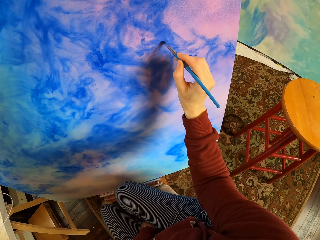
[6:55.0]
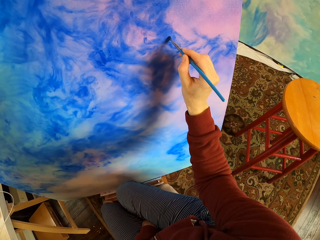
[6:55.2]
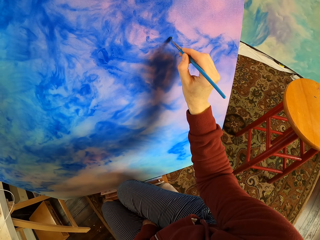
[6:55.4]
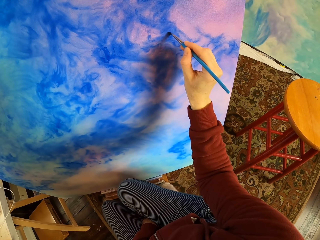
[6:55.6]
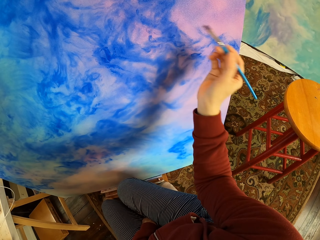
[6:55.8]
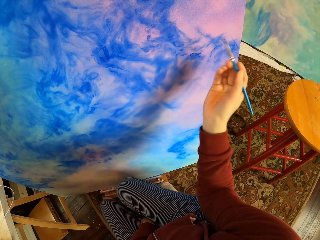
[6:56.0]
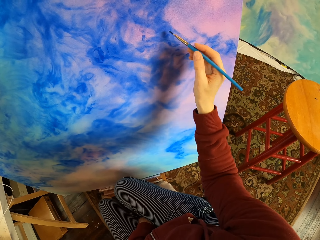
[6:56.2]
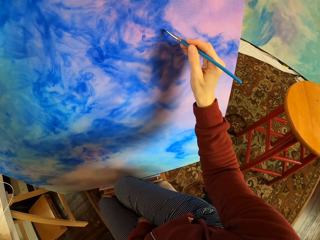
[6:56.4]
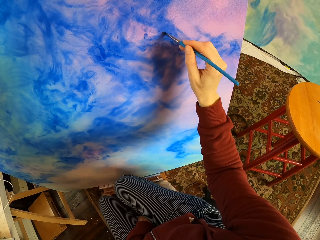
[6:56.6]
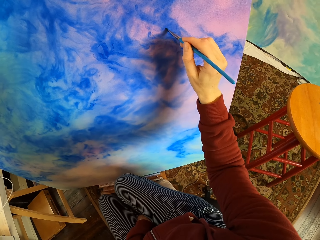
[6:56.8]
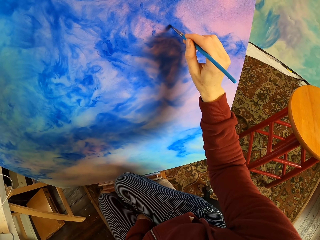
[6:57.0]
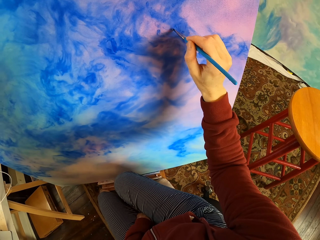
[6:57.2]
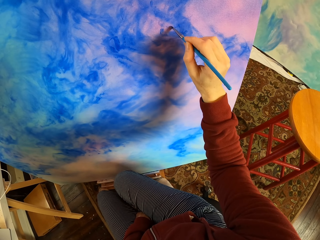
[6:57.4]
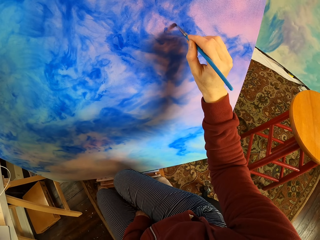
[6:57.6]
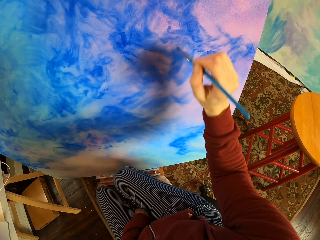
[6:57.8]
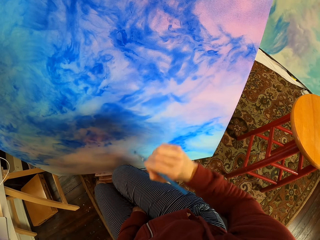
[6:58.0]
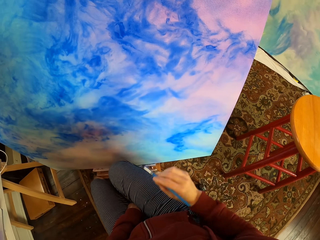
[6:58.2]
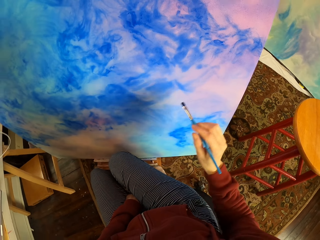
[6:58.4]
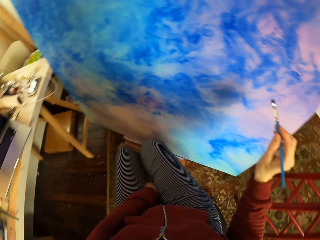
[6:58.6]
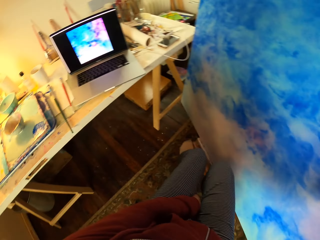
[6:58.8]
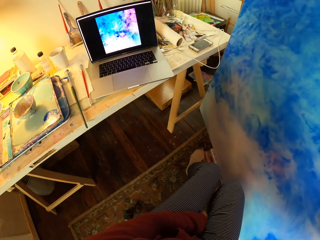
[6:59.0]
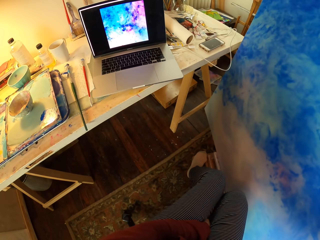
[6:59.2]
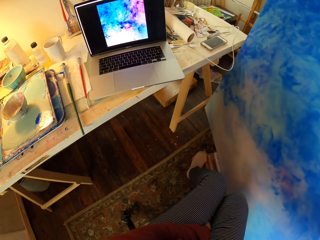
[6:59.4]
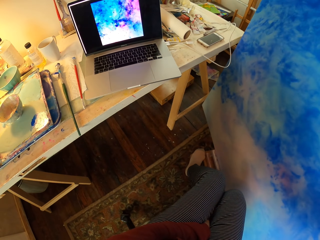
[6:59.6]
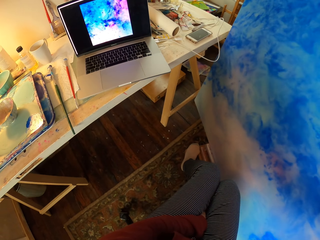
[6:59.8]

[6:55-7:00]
The camera wearer looks at the laptop.

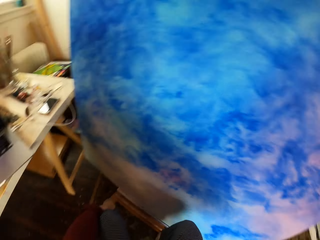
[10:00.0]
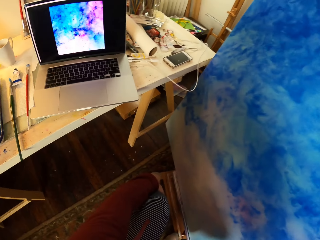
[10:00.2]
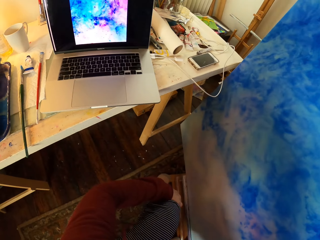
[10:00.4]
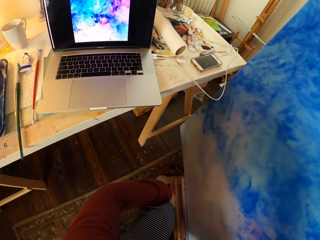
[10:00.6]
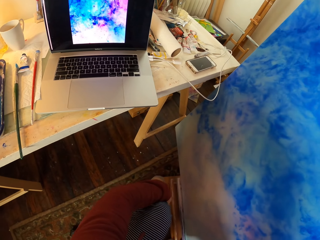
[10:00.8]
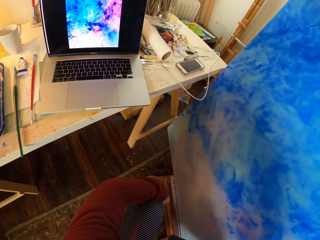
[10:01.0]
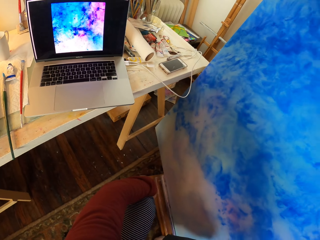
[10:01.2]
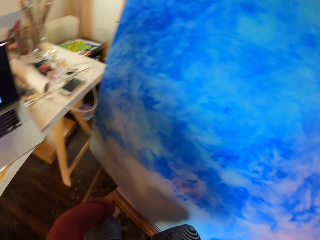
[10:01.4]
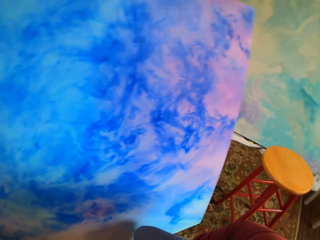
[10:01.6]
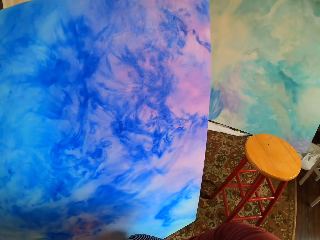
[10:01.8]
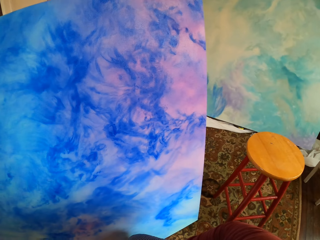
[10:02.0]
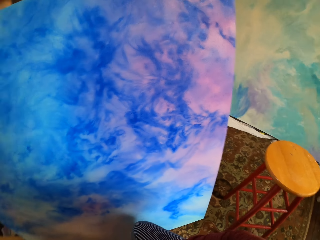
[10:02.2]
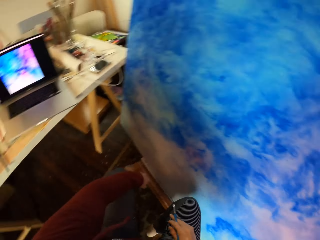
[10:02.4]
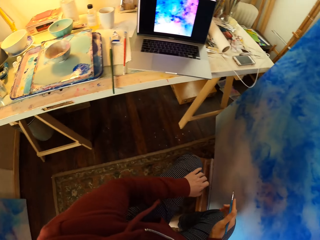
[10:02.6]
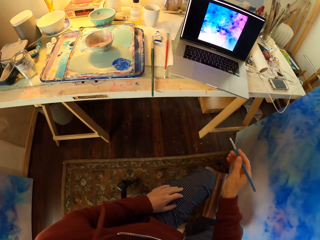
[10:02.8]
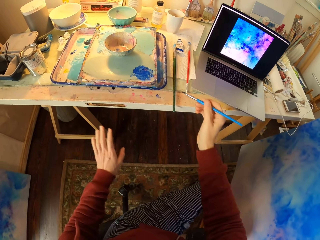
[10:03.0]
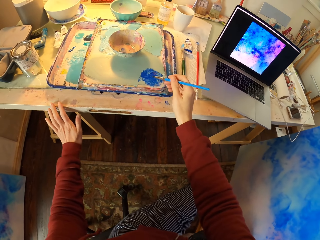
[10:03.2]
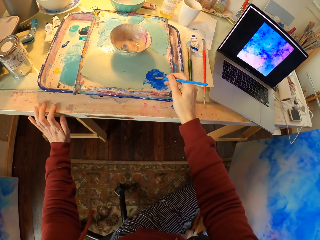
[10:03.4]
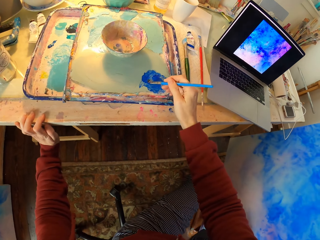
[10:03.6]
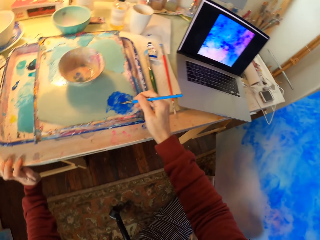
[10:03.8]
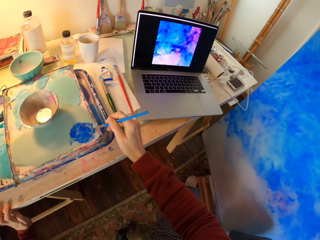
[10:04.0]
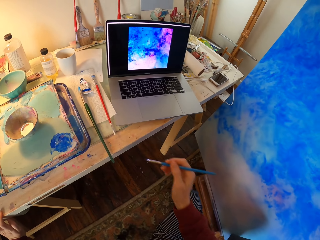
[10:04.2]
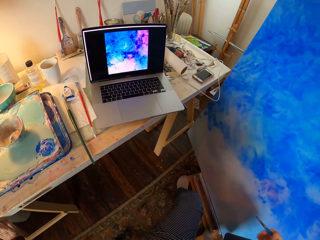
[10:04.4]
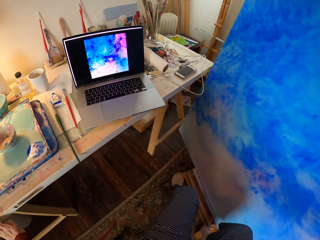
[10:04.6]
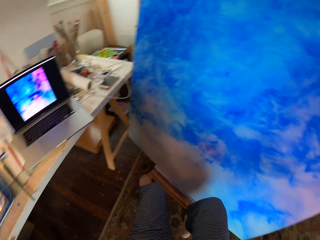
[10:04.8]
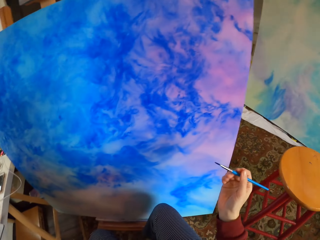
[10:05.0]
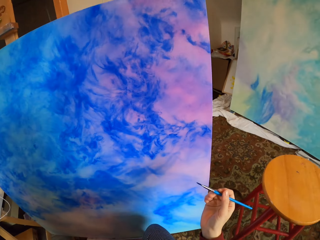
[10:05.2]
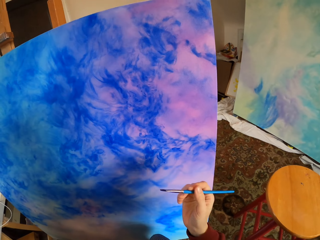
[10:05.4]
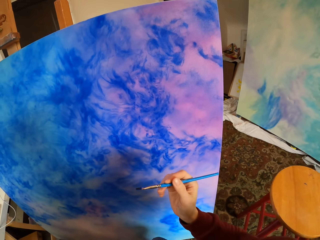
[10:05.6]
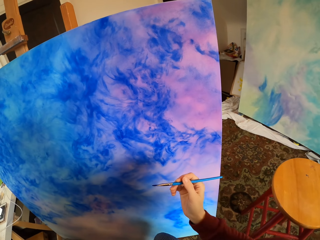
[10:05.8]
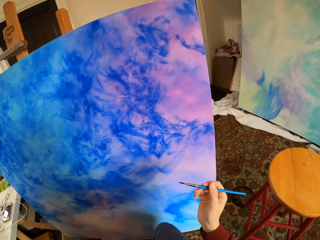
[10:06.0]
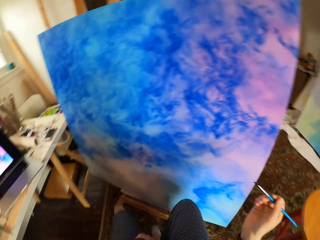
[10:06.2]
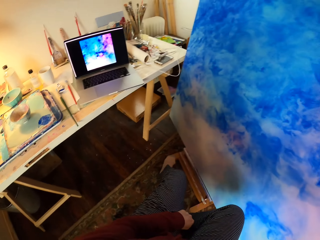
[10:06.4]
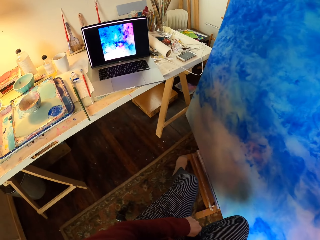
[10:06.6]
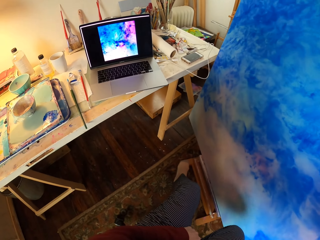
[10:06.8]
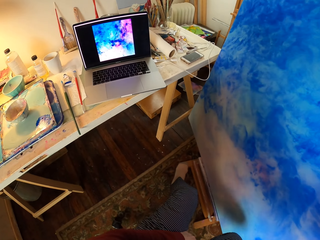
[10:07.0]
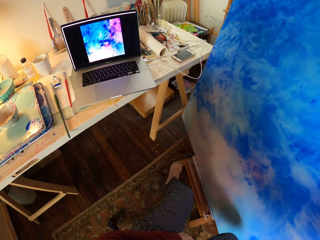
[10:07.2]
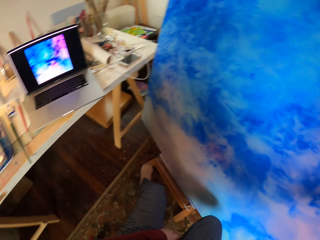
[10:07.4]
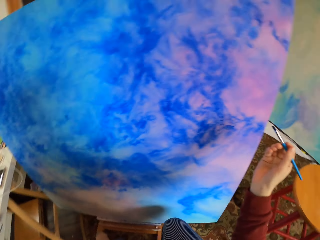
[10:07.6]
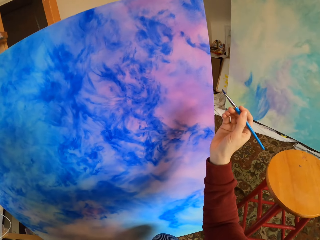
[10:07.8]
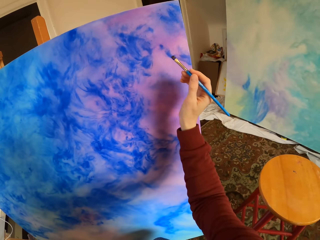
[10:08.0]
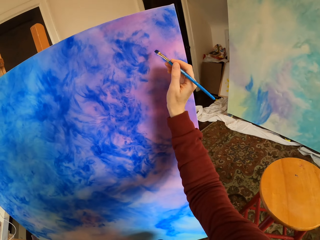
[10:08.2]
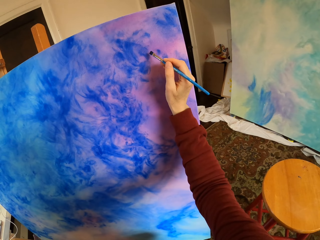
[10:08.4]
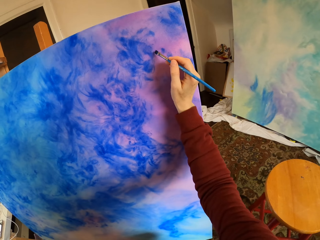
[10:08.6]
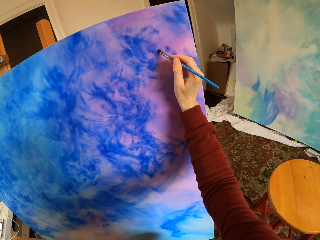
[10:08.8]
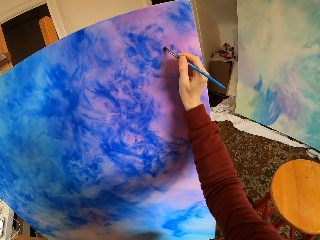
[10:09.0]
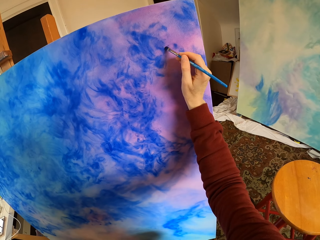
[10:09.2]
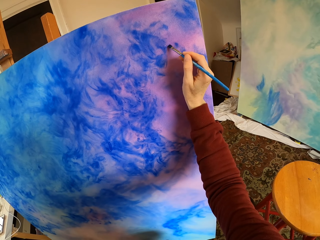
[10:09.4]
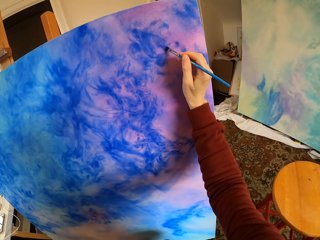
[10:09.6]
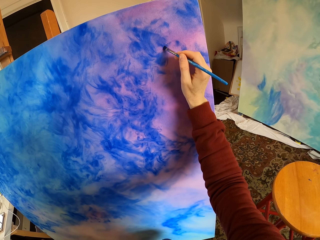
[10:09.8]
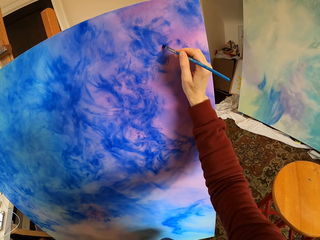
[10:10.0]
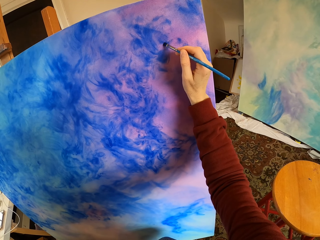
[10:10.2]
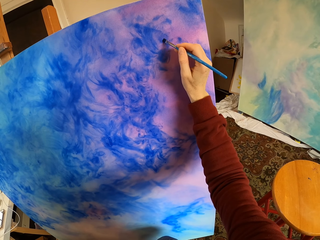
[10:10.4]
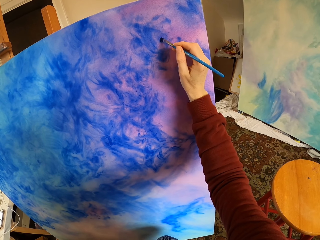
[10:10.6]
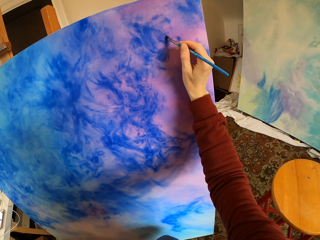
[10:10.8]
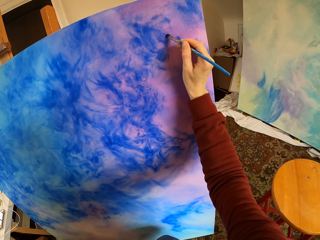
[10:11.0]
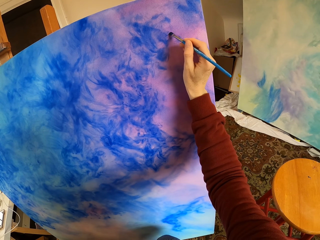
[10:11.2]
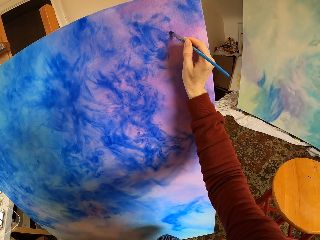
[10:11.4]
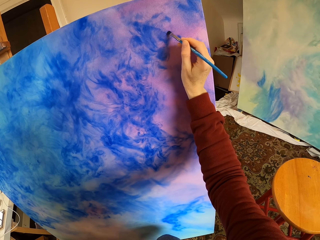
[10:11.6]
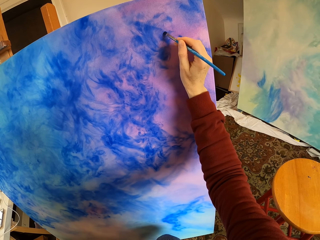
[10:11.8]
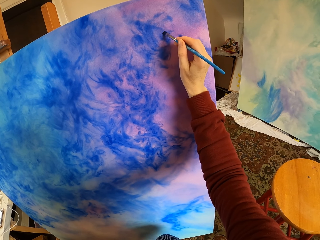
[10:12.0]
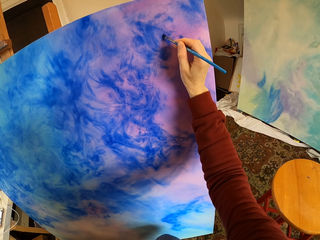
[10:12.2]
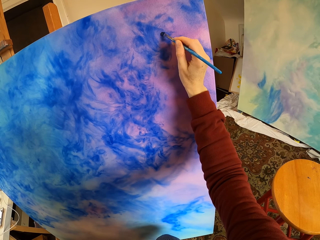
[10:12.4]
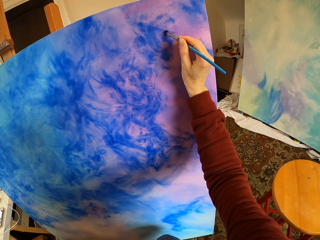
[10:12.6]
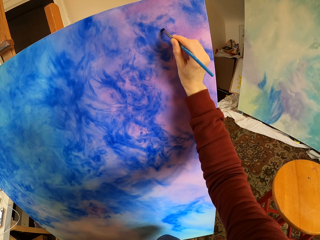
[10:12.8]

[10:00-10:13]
The camera wearer looks around. They look at the laptop. They look at the painted art. They dip the brush in the paint. They rub the brush on the paint. They look at the laptop. They look at the painted art. They look at the laptop. They paint an acrylic paper with the brush.

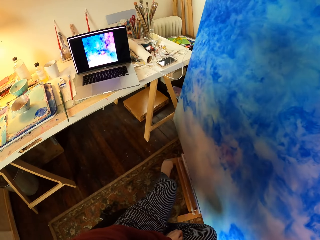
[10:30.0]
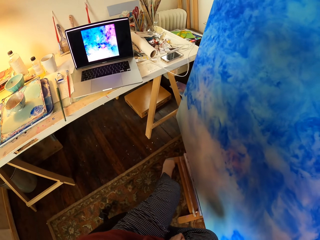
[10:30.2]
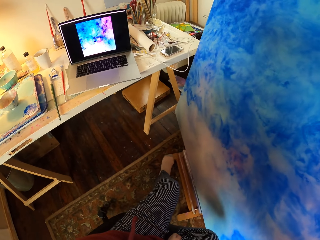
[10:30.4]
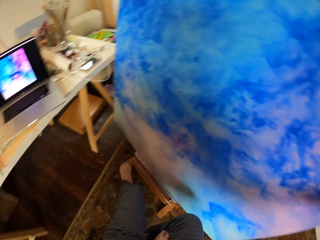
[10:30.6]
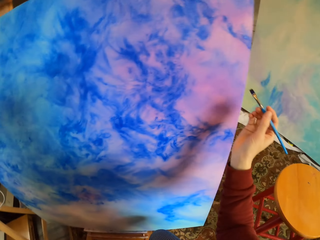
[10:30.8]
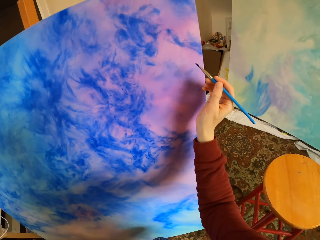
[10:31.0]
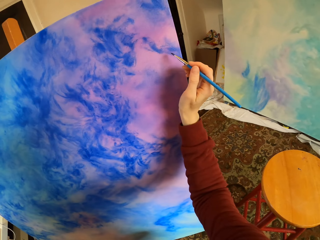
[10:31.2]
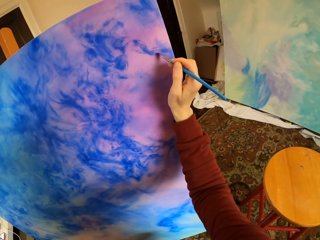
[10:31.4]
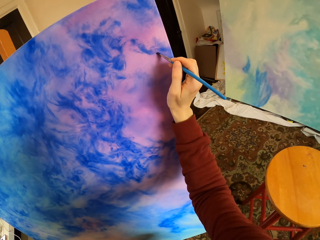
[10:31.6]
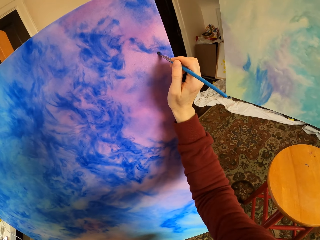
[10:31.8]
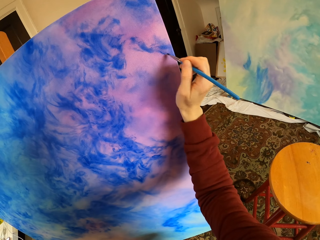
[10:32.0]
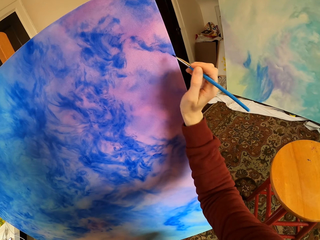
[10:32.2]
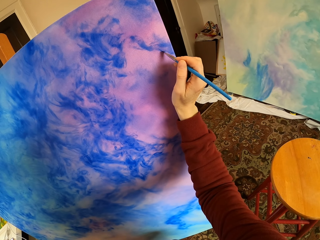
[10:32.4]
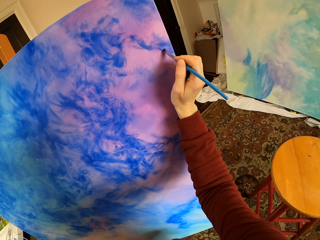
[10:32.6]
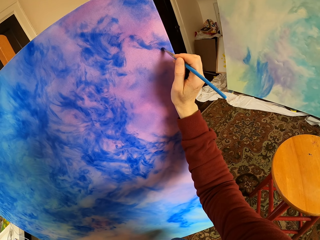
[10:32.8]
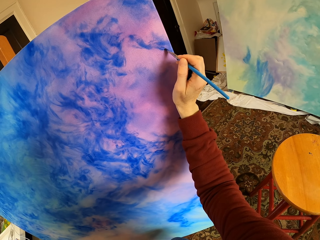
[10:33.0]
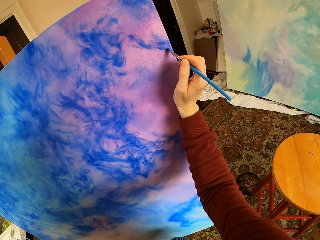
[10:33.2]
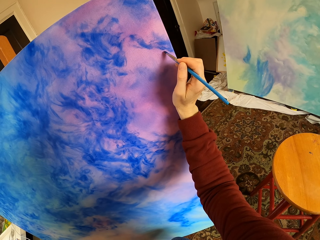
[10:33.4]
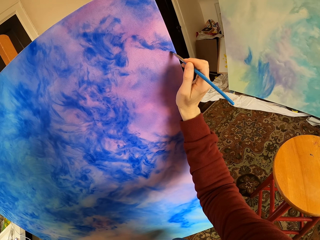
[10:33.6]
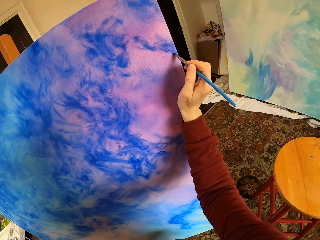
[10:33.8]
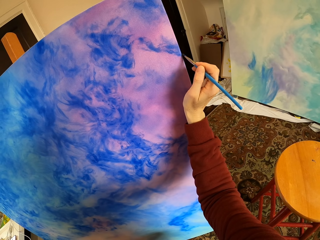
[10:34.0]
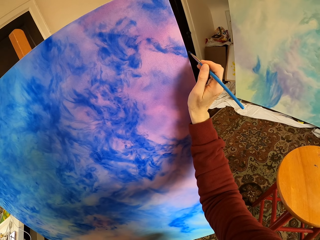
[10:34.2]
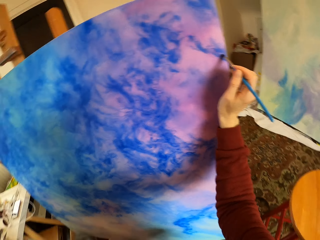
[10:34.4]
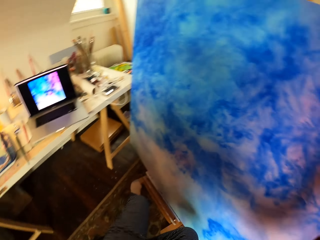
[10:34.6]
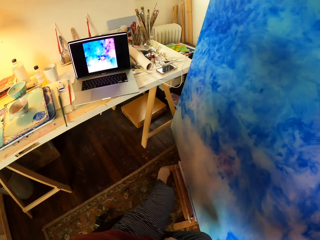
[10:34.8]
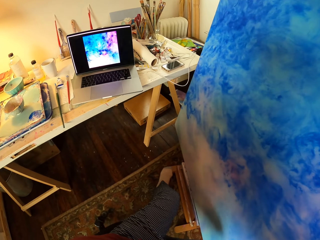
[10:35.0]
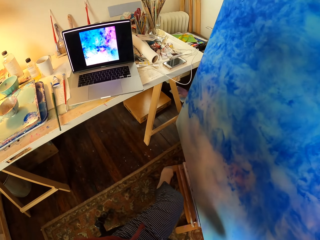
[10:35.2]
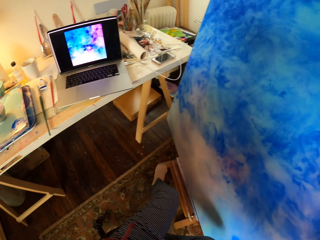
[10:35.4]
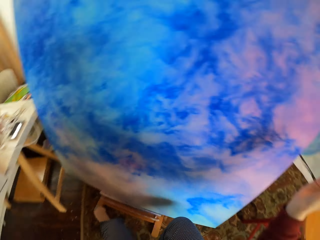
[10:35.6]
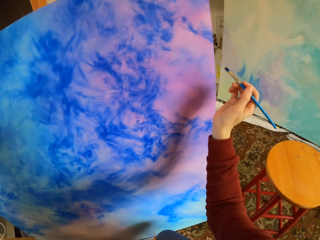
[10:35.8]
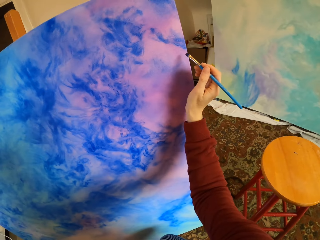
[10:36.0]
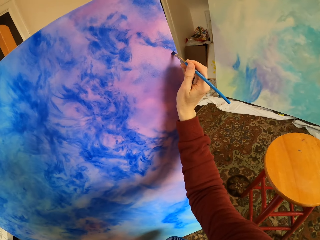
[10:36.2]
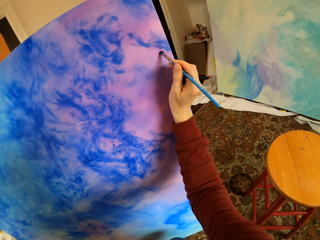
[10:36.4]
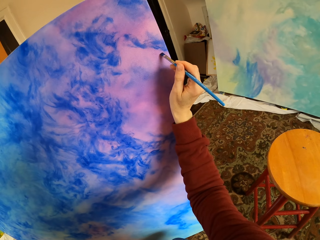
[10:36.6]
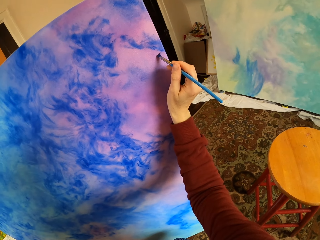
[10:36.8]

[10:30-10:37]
The camera wearer looks at the laptop. They paint an acrylic paper with a brush. They look at the laptop. They paint the acrylic paper with the brush.
